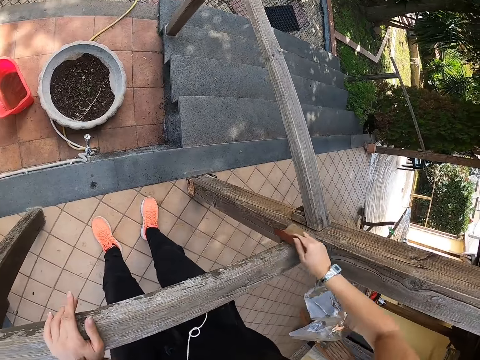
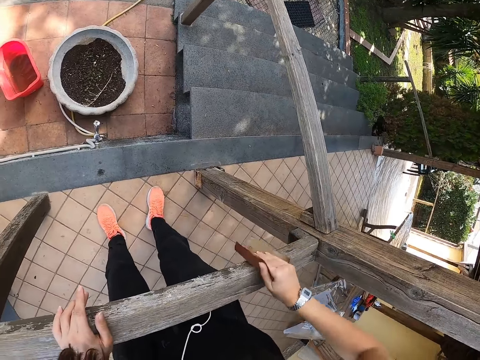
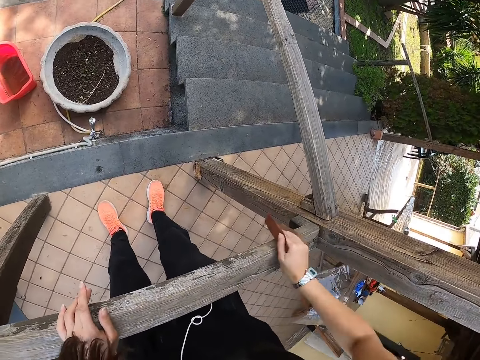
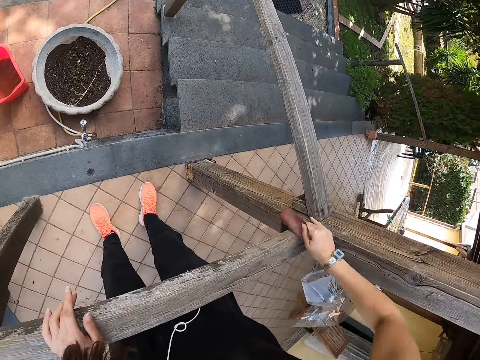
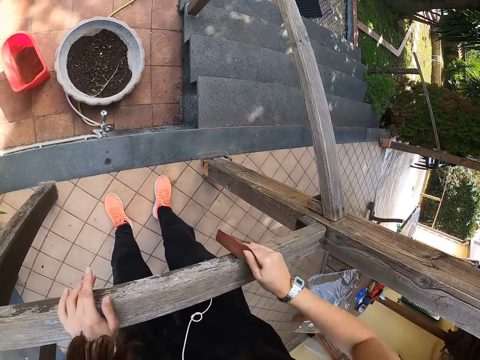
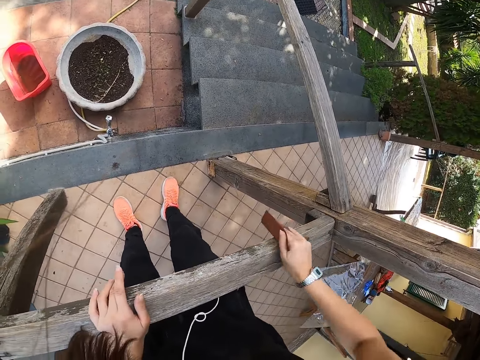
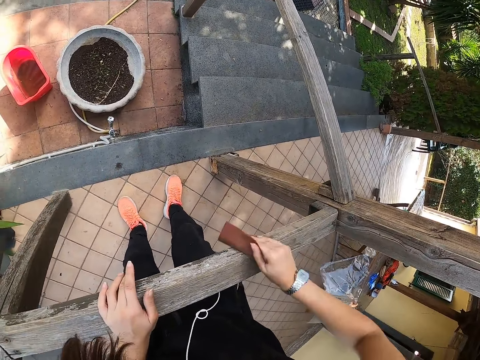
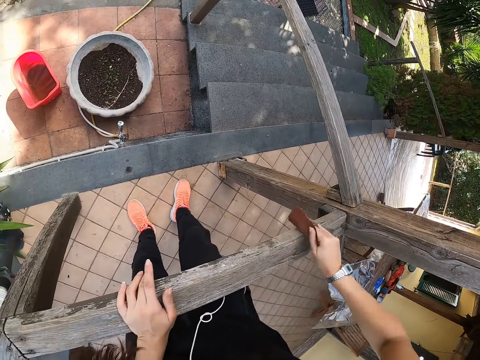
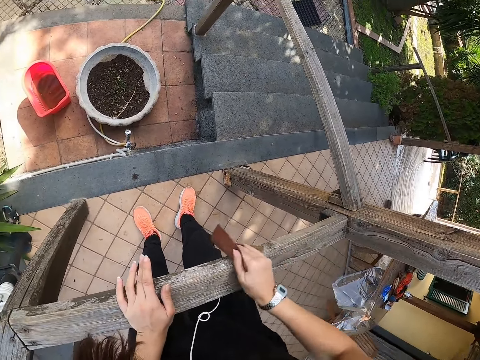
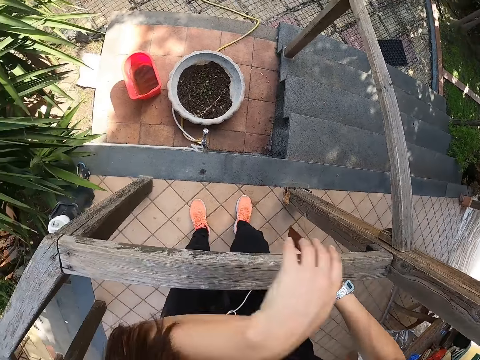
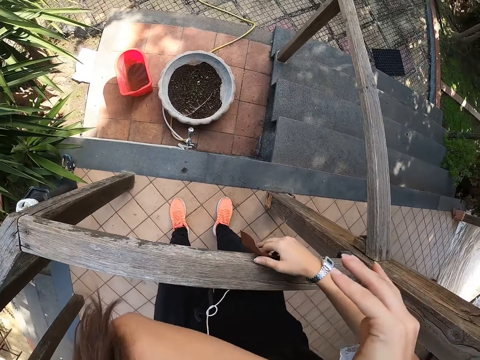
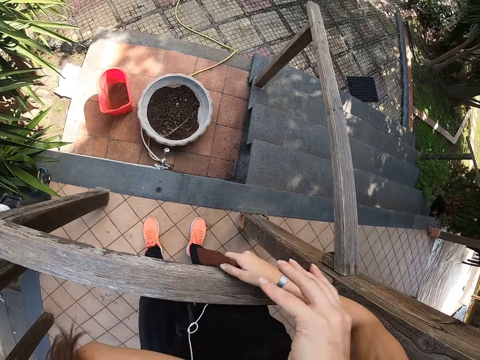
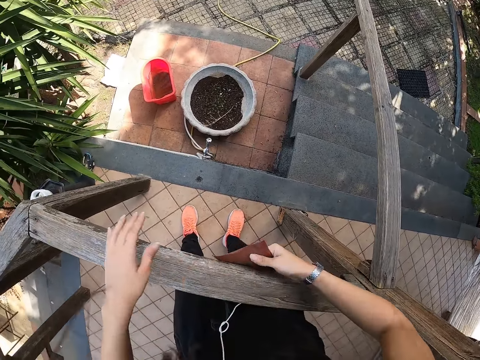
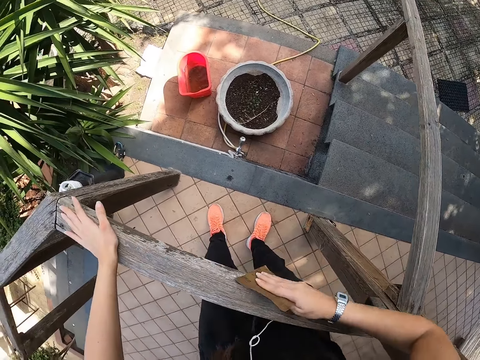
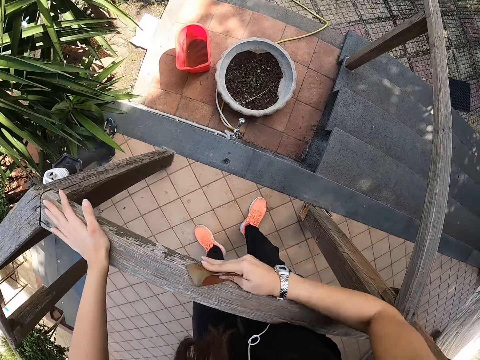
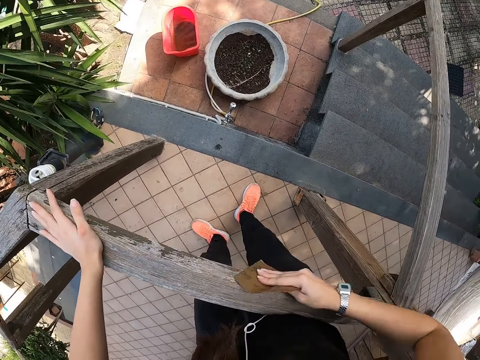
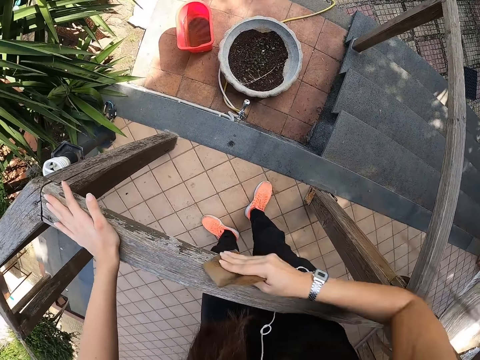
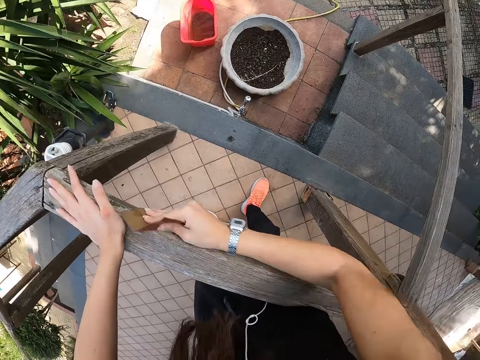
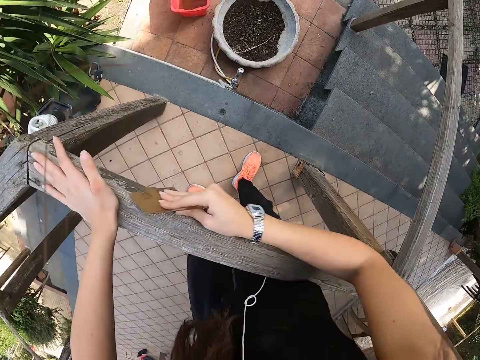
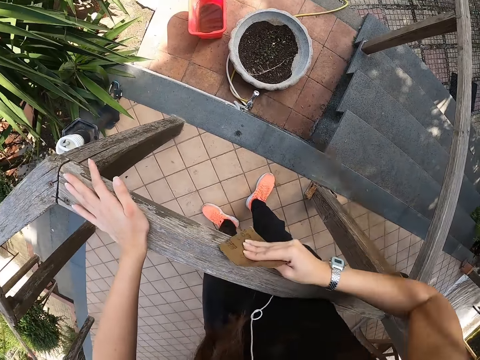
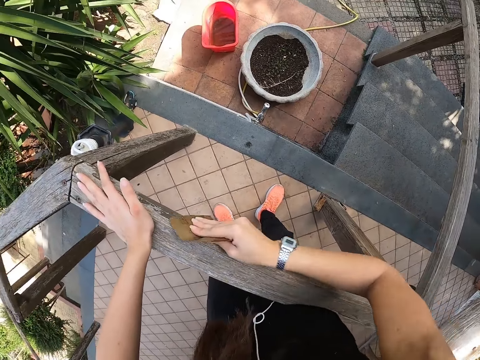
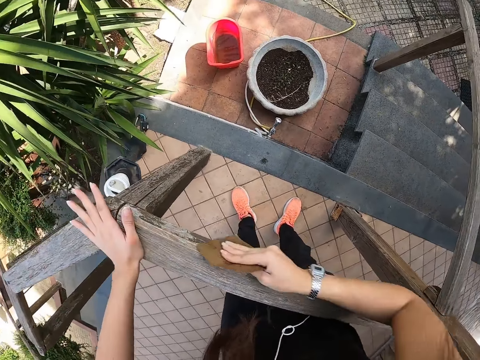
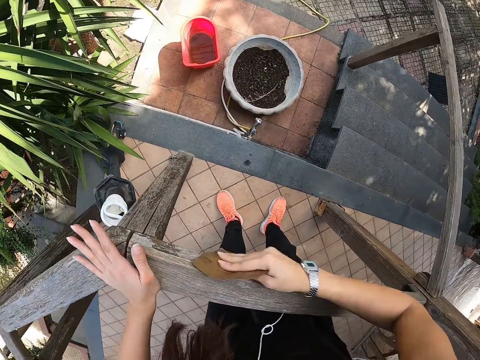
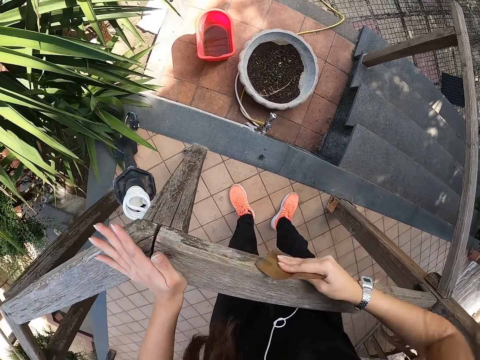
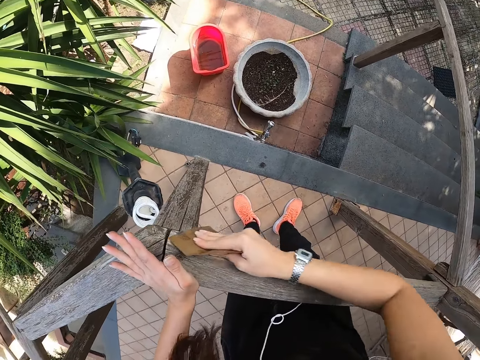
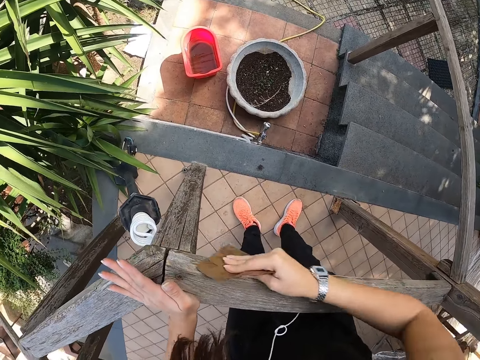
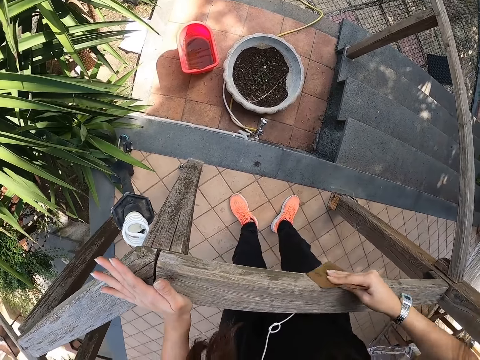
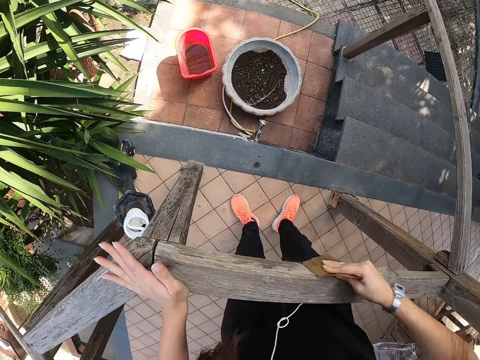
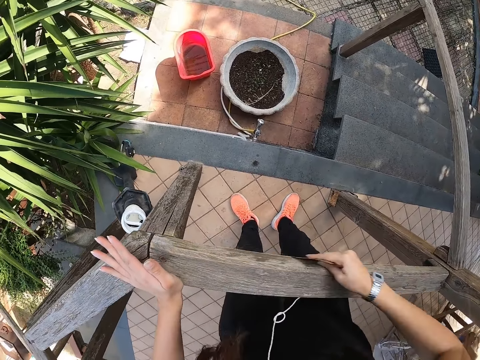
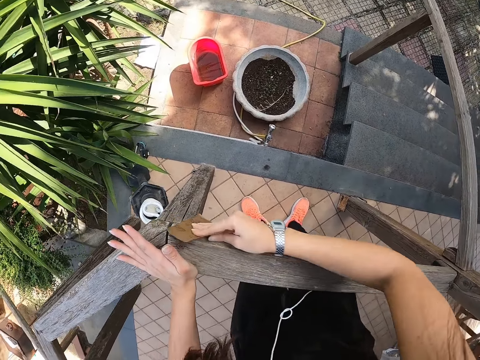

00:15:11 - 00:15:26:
The camera wearer cleans her nose with her left hand.

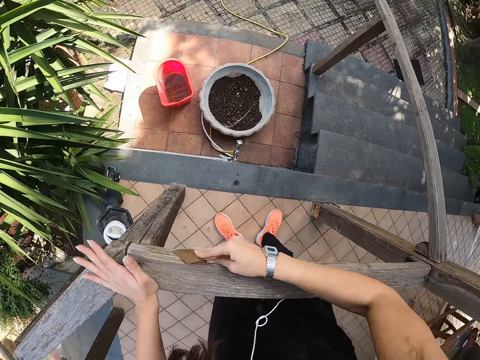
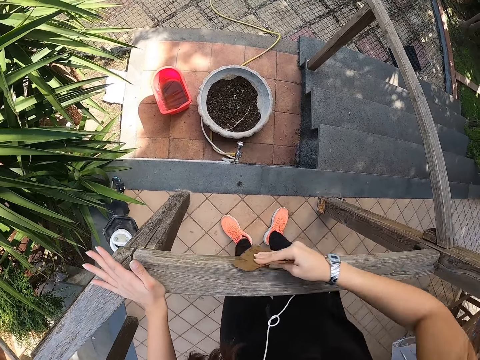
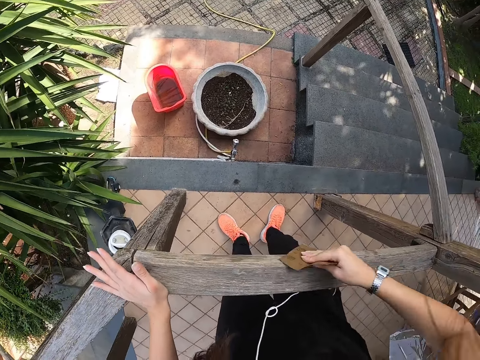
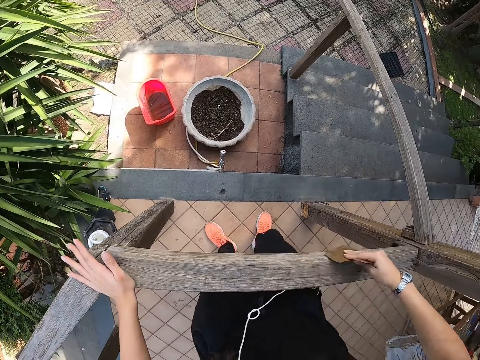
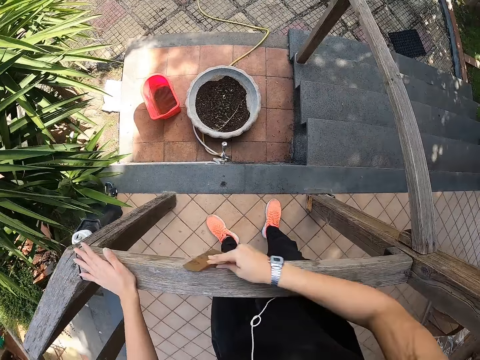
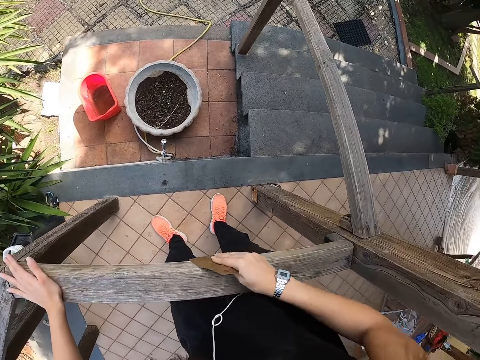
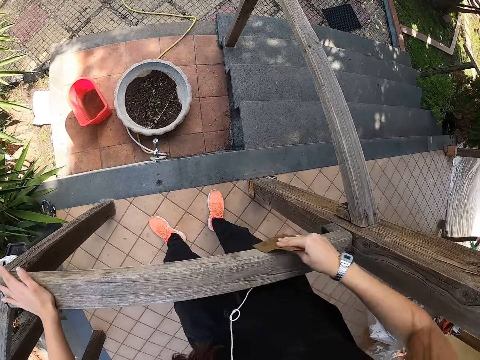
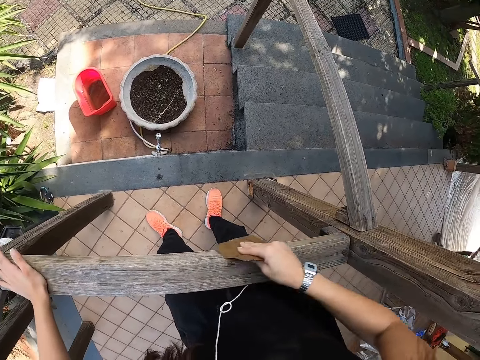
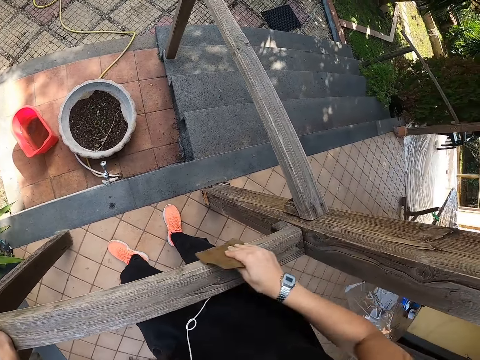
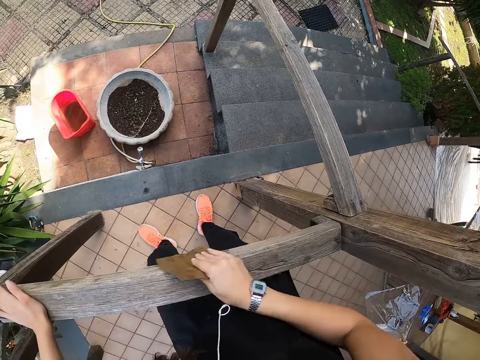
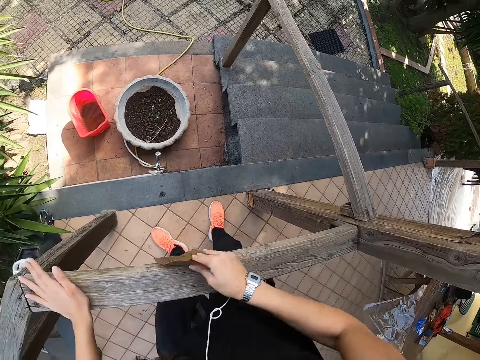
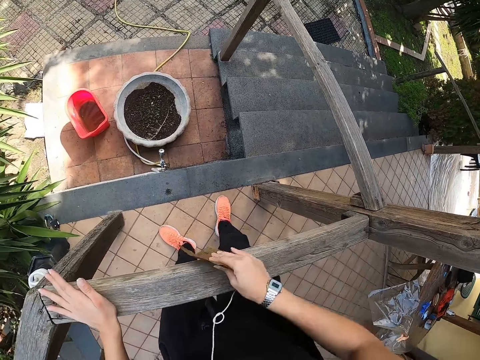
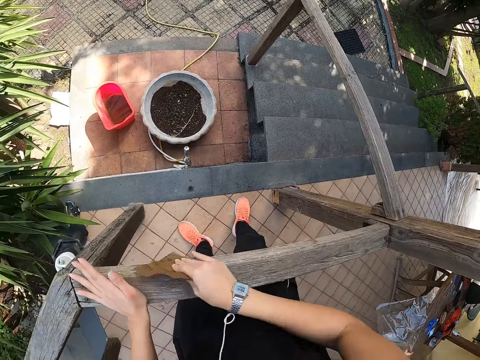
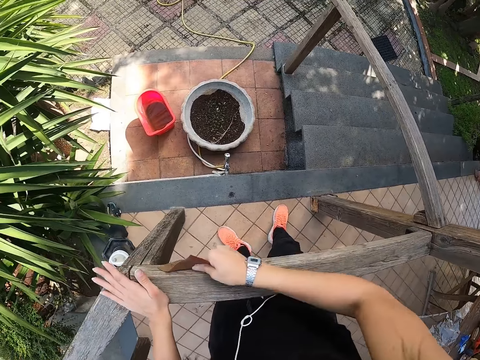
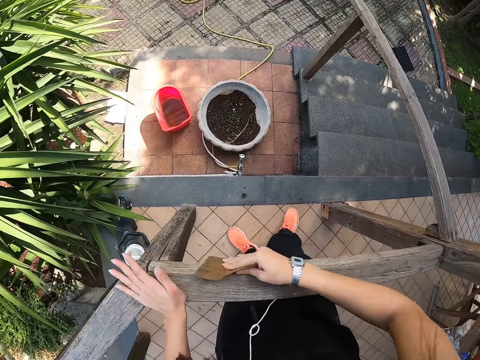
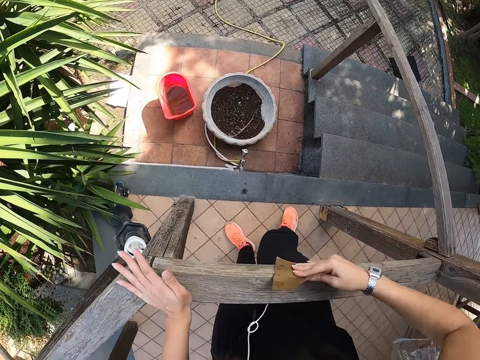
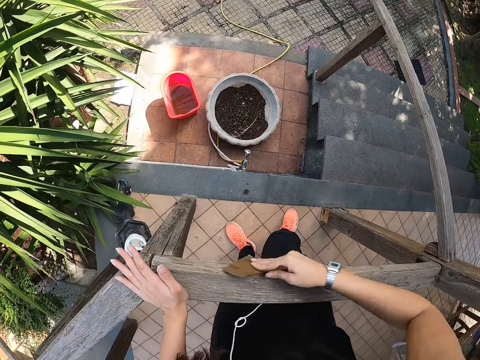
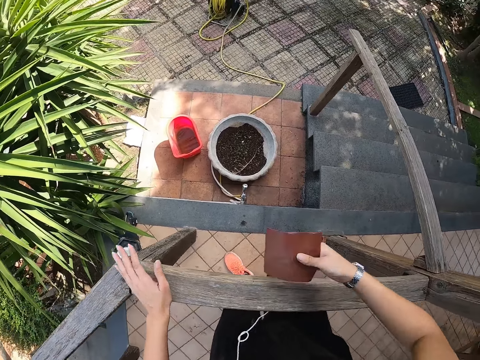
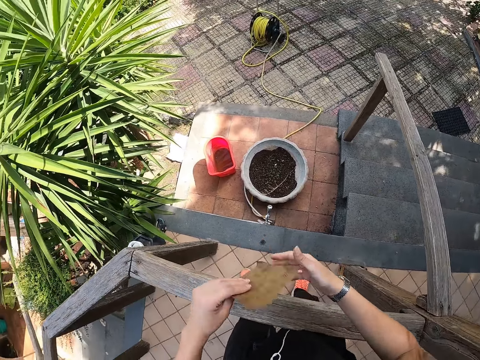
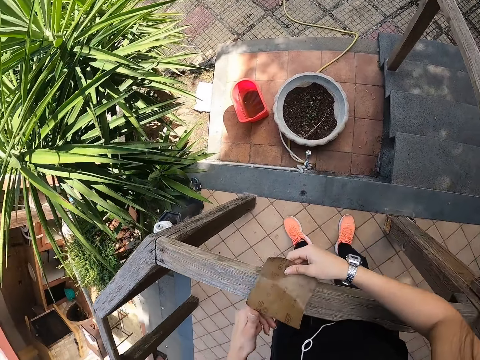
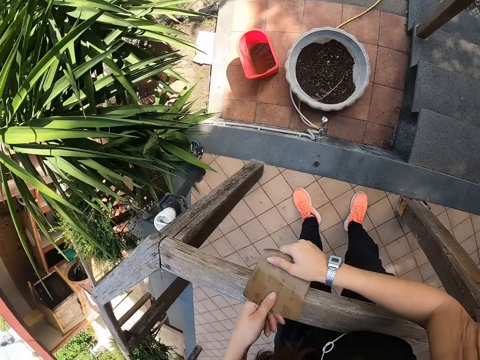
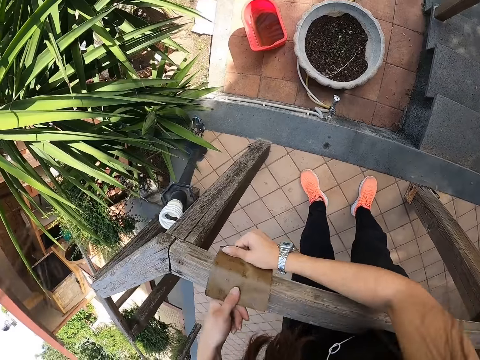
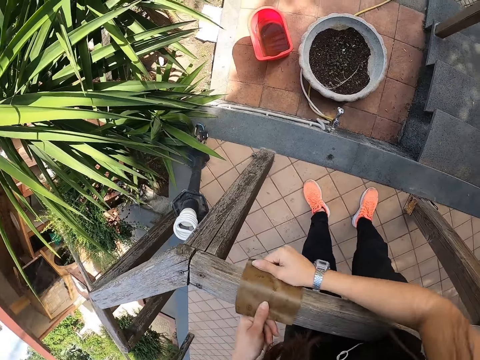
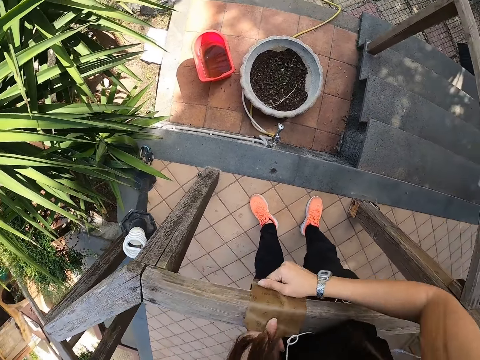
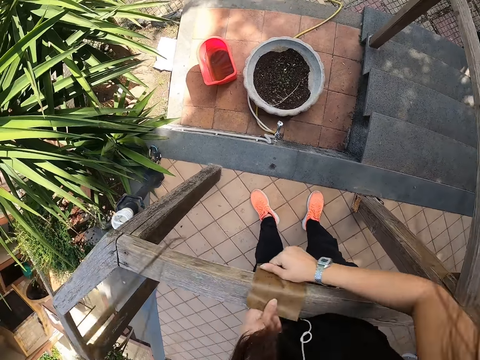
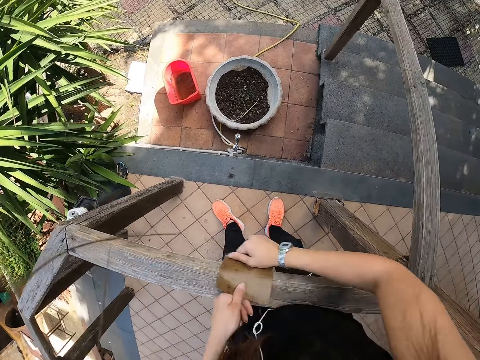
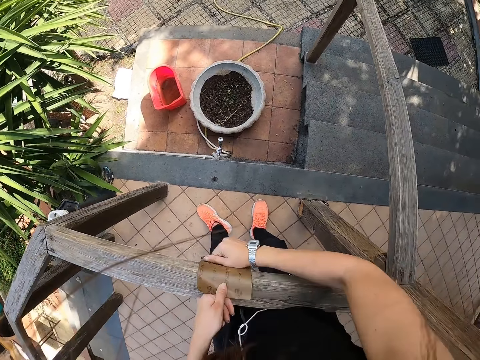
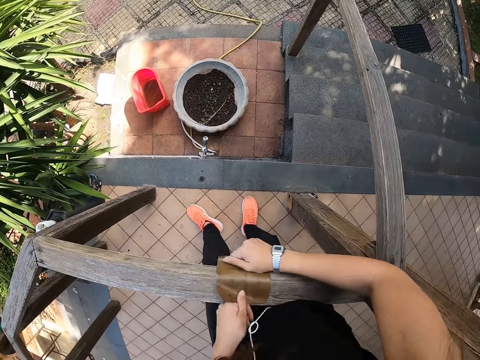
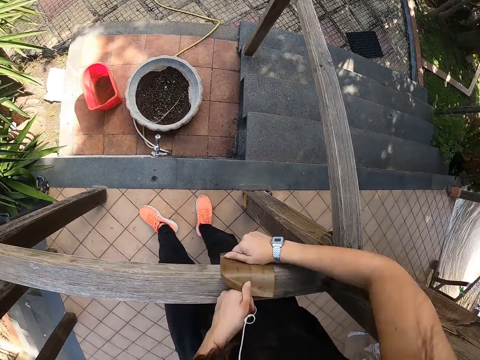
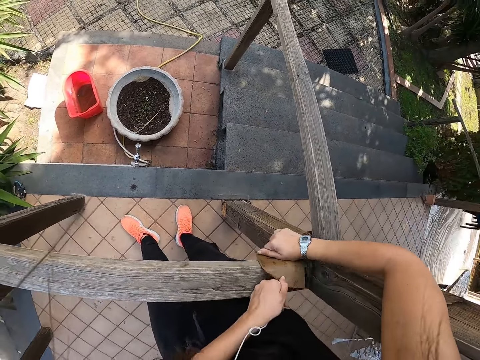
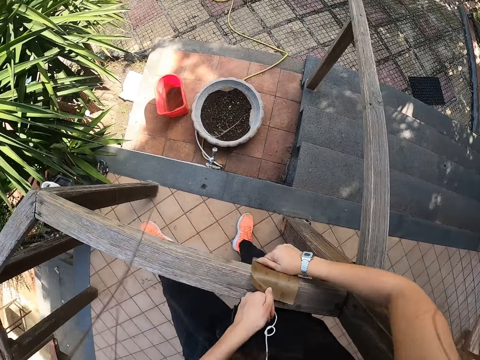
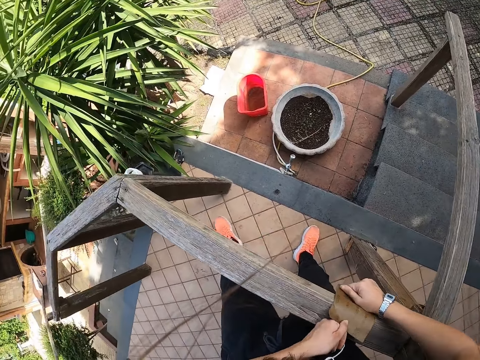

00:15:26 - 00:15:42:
The camera wearer adjusts the sandpaper with both hands. She smoothens the porch with the sandpaper in both hands. She turns the sandpaper.
